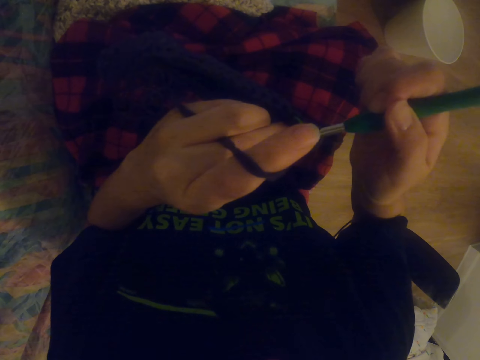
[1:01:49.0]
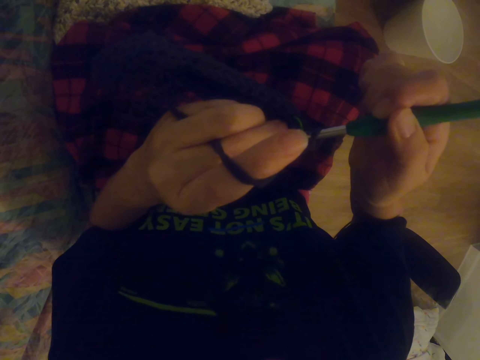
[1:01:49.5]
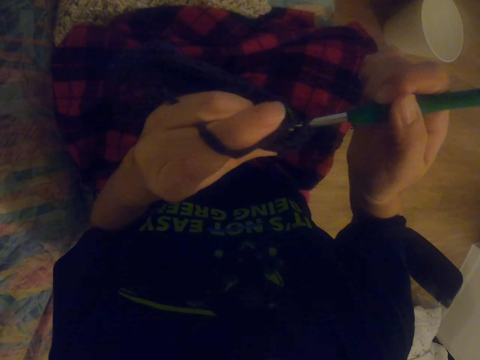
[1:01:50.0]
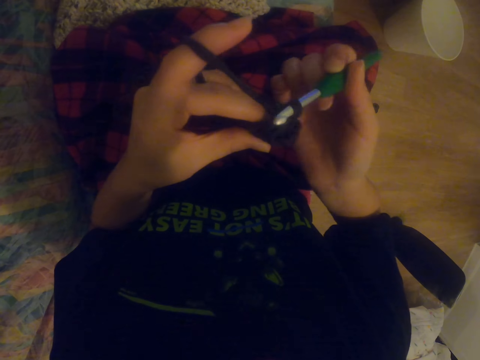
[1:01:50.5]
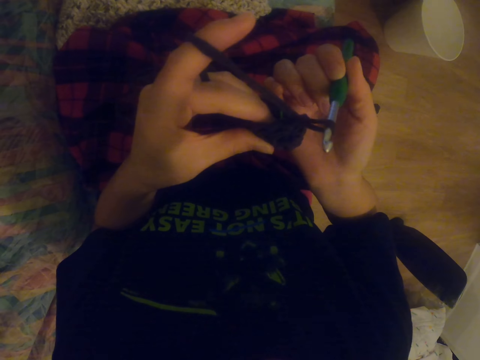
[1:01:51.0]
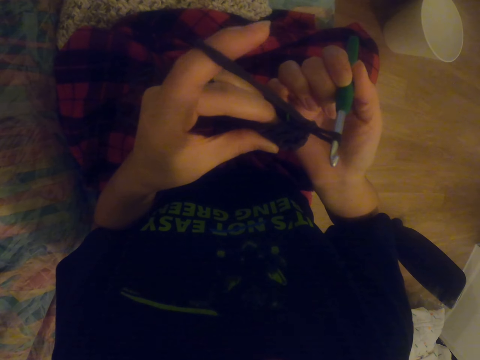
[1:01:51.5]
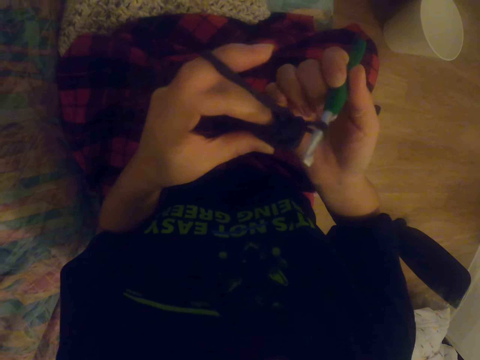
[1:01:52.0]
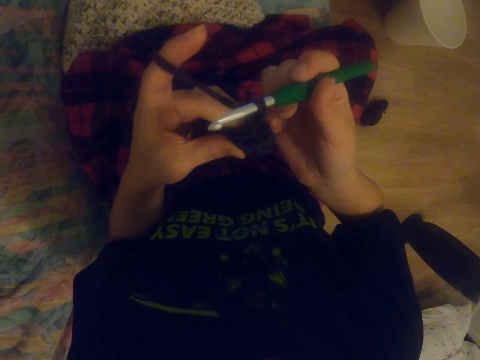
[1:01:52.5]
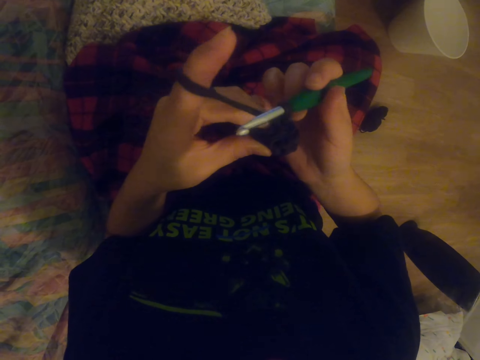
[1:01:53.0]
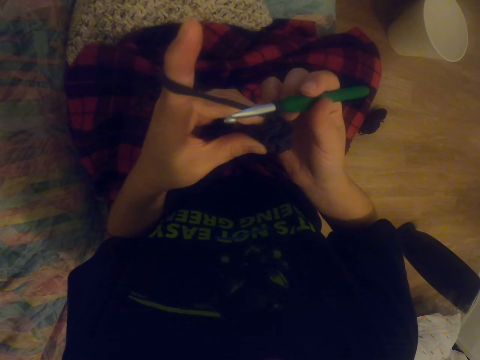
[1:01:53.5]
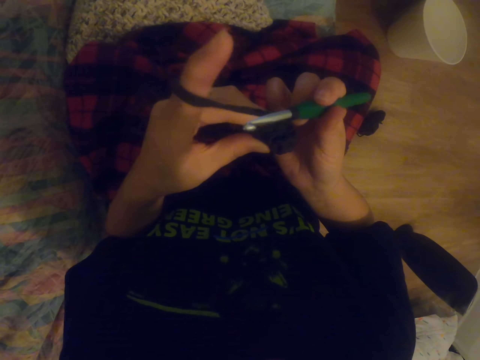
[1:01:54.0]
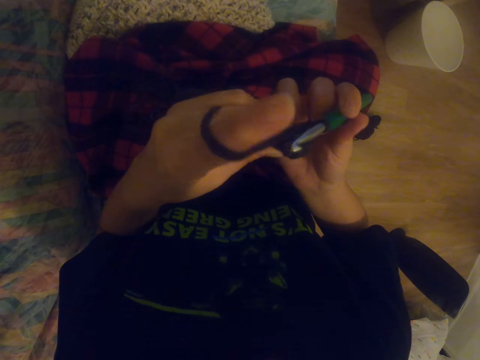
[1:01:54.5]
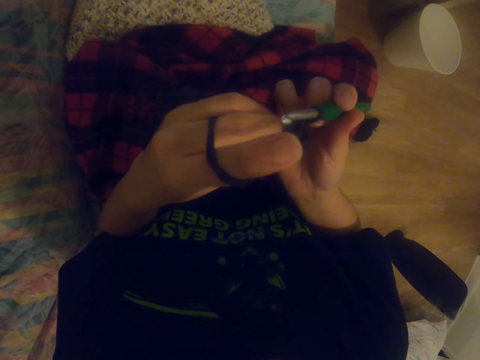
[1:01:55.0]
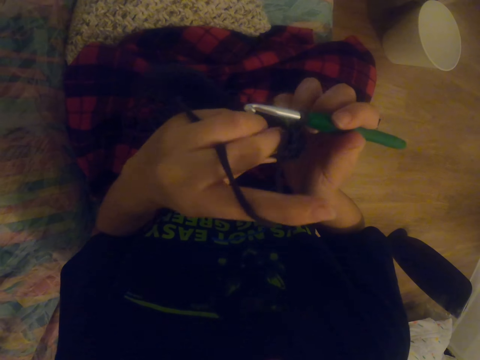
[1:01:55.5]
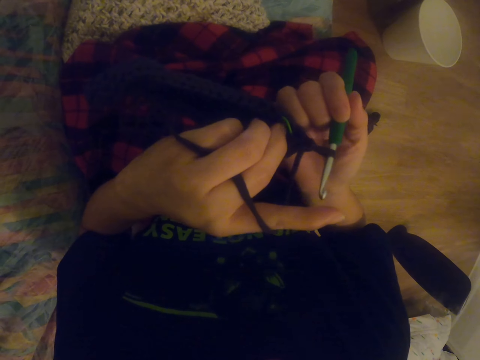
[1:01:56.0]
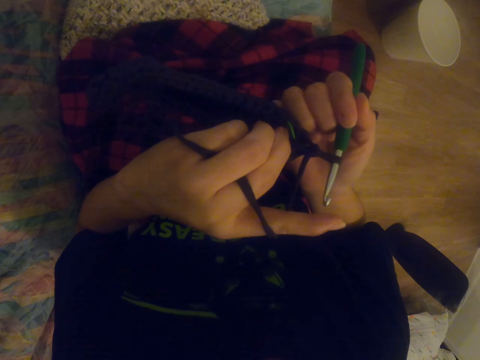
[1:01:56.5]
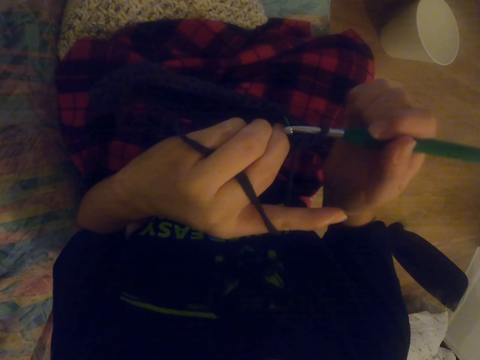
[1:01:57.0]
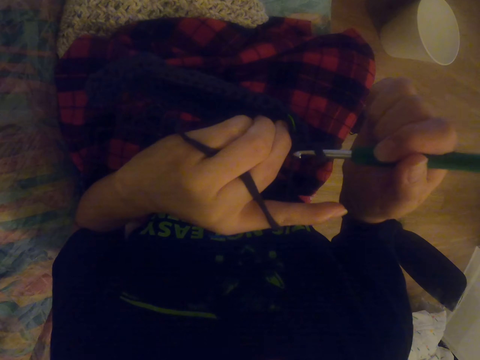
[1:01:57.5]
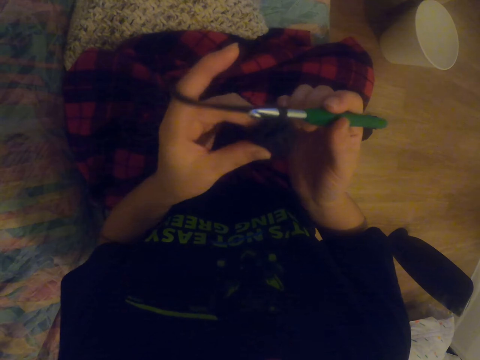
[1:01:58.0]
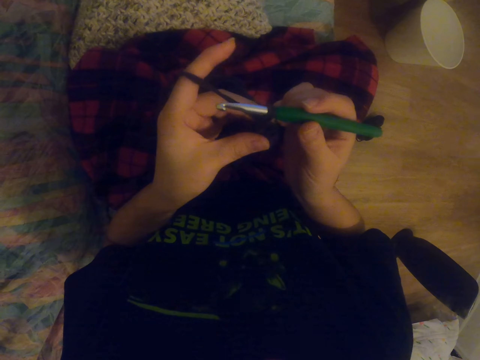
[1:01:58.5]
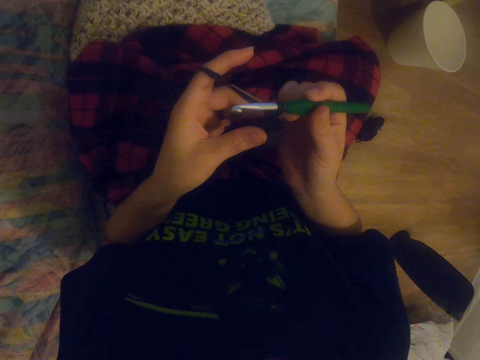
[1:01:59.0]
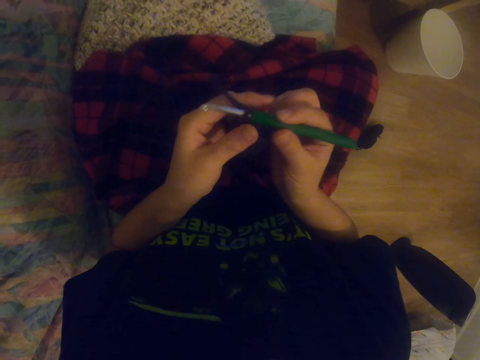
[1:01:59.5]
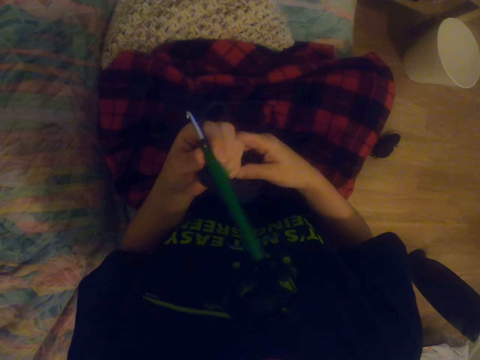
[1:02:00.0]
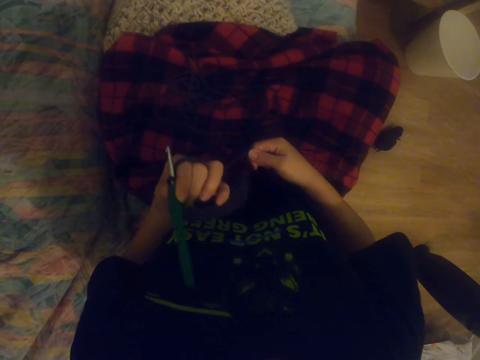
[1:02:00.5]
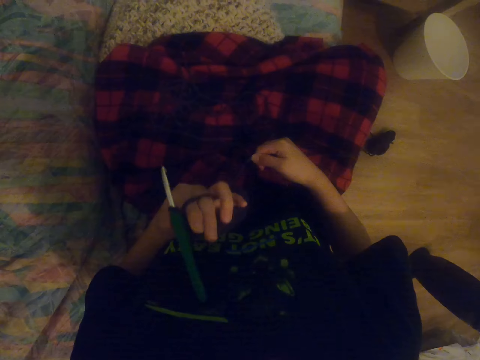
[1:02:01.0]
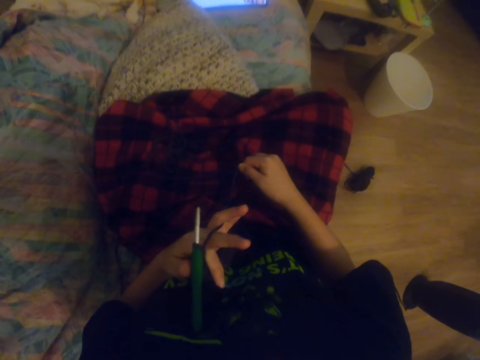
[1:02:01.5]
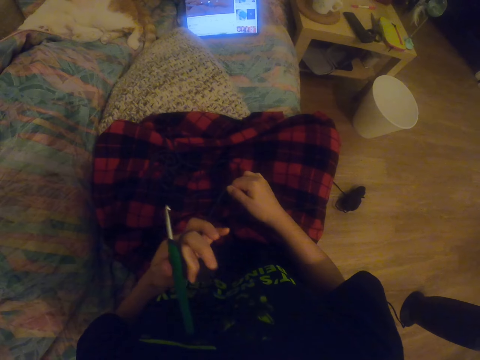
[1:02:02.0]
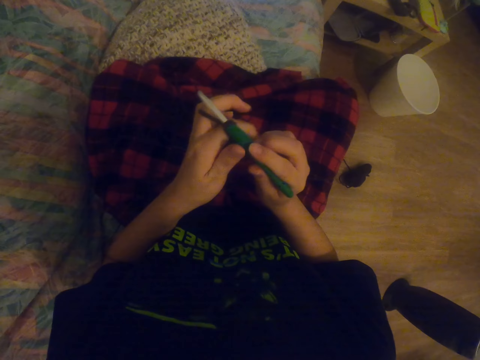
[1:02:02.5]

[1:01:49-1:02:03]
The camera wearer pulls the yarn thread. They put the threads between the fingers.

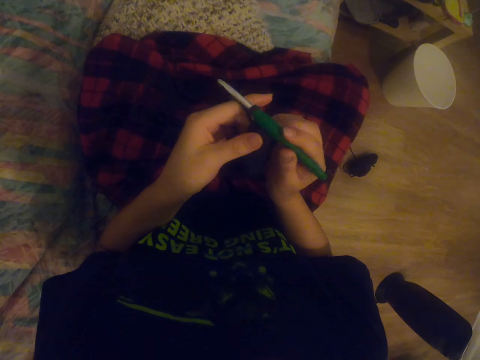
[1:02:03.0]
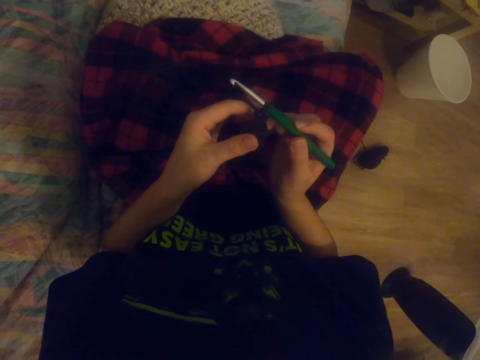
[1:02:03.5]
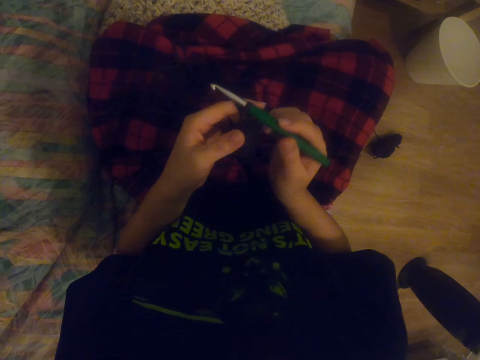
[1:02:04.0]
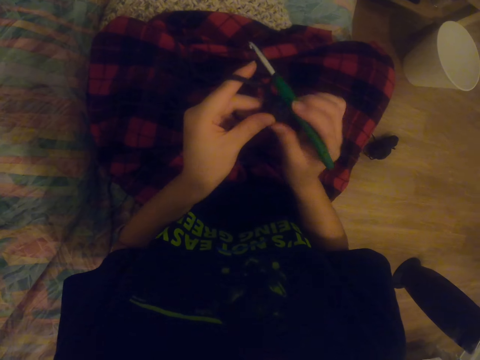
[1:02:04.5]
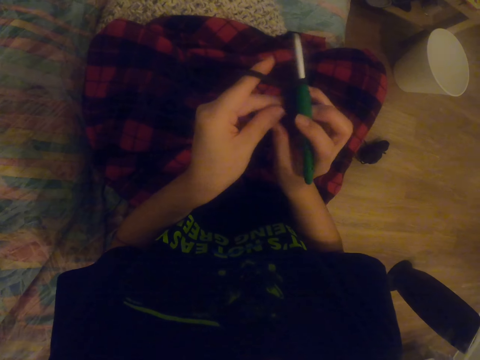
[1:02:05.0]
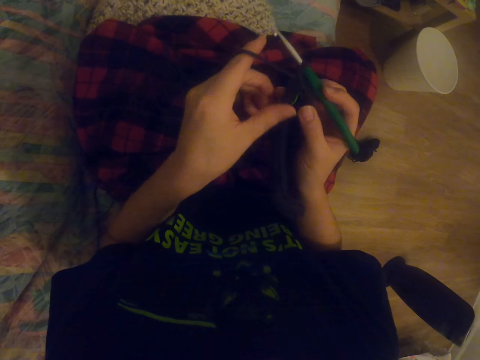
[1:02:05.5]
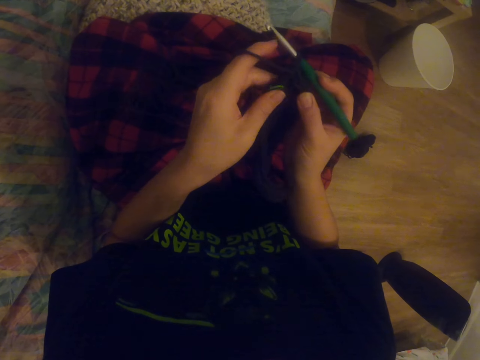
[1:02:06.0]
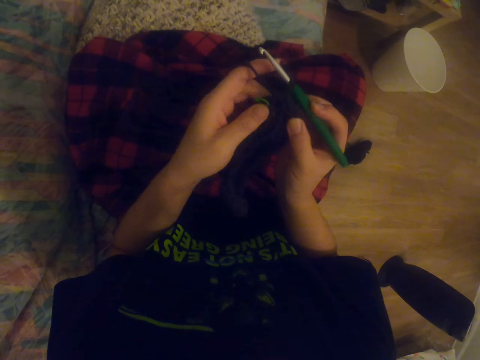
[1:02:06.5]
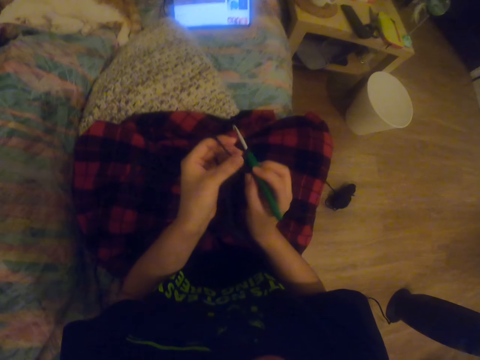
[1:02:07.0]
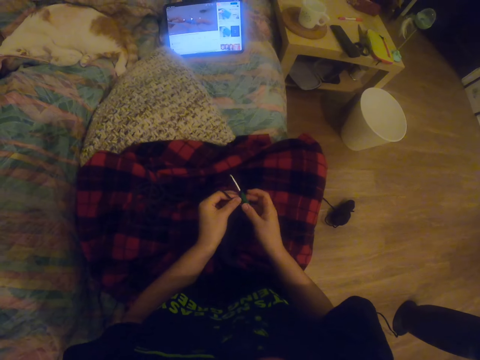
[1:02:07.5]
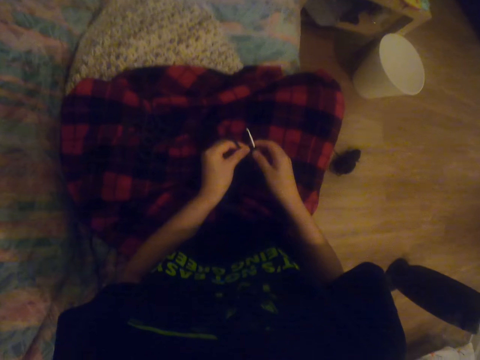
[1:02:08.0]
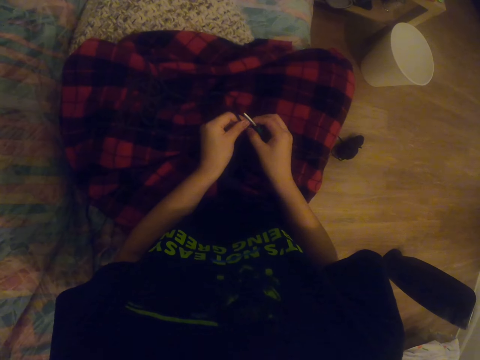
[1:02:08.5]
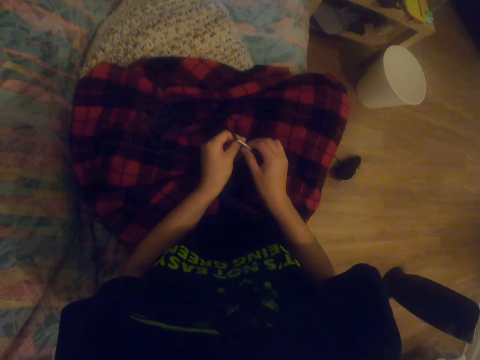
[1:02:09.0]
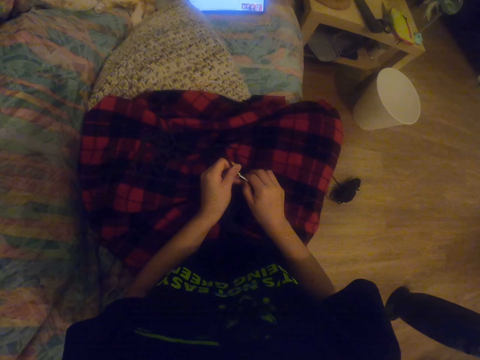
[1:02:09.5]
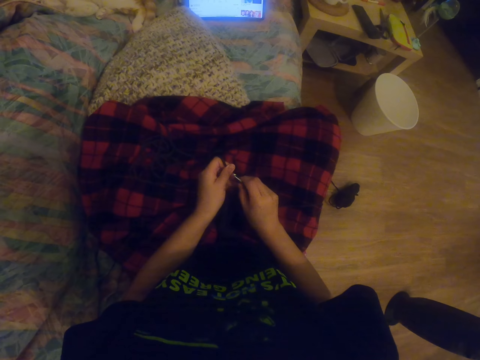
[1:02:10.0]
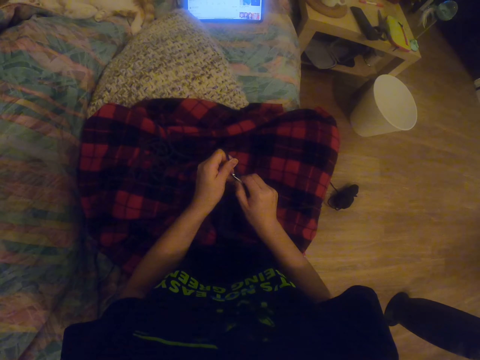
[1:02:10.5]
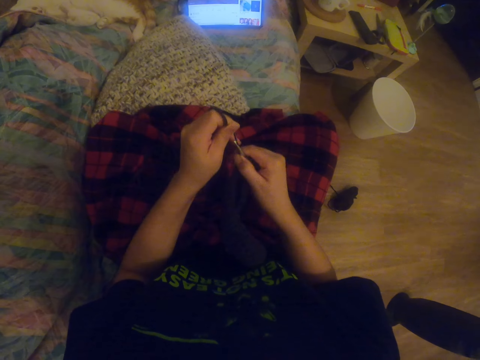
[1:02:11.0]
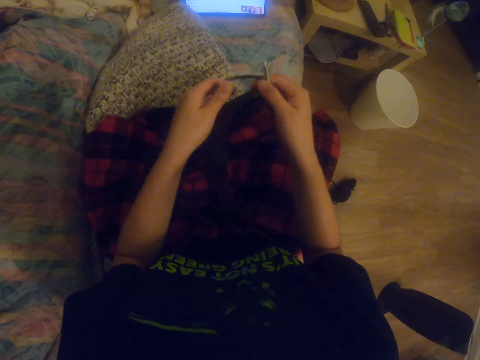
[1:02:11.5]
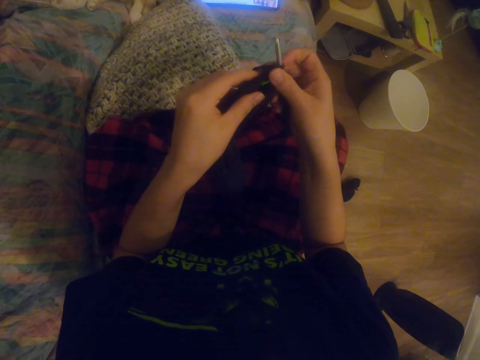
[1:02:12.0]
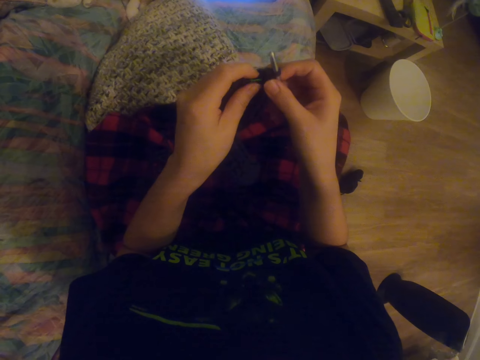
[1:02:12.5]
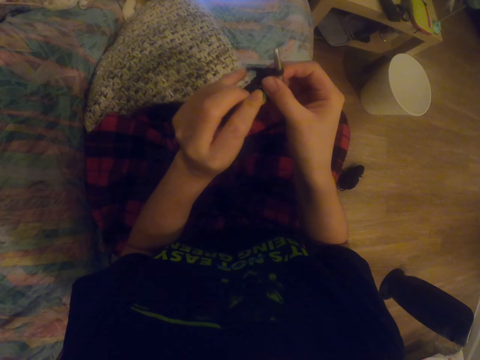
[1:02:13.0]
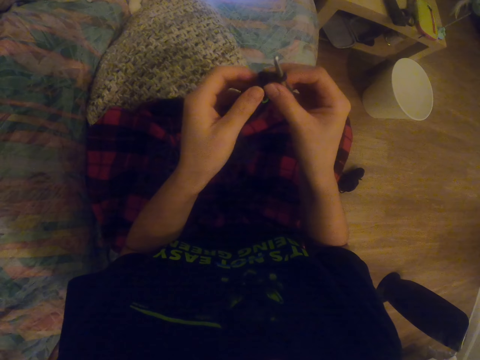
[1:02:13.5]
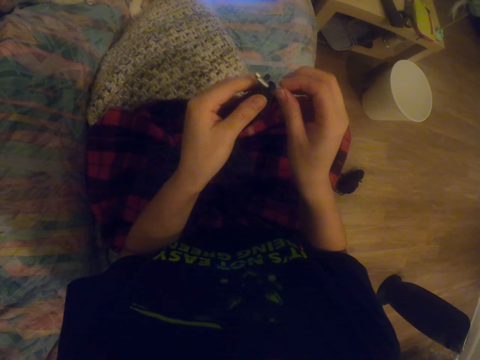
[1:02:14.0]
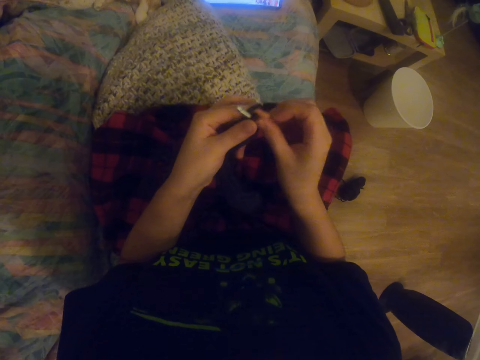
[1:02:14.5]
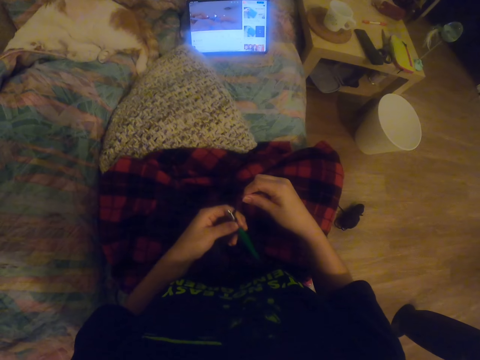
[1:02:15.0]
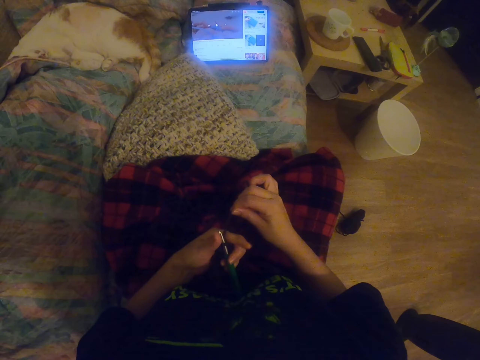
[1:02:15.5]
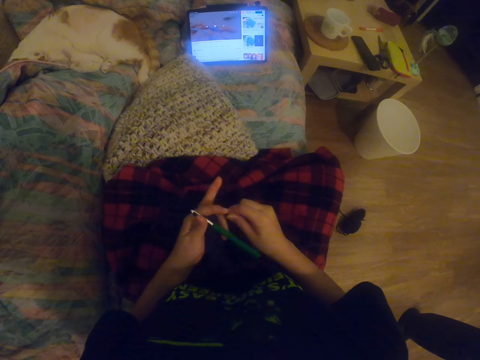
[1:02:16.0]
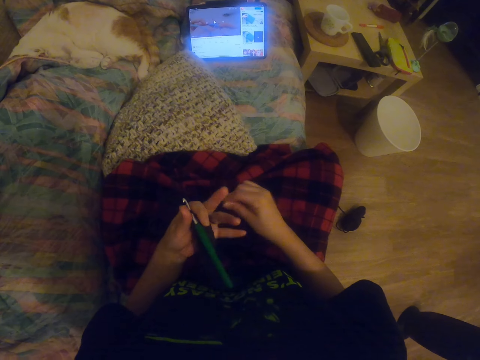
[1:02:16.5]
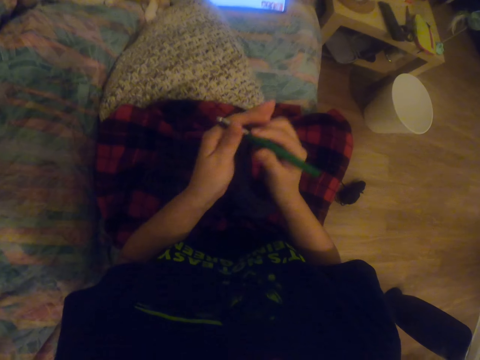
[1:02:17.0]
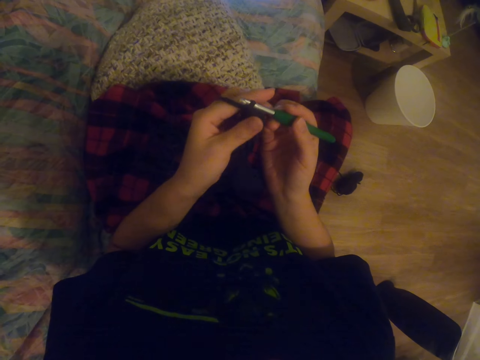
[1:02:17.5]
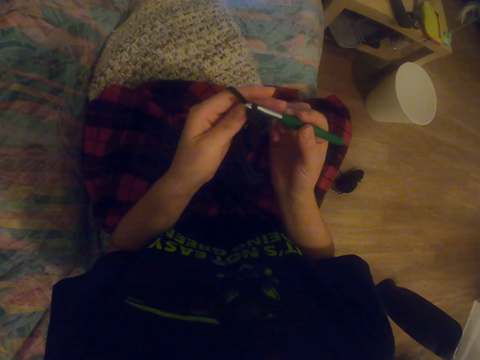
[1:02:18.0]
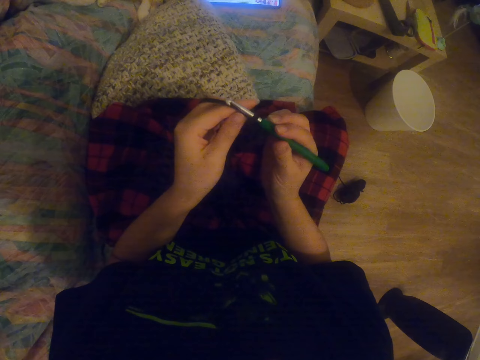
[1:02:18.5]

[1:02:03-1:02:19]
The camera wearer crochets a garment. He checks something on the garment. He looks at the tablet. He aligns the garment. He holds the crochet with the right hand. He moves something on the garment. He rolls the yarn thread on his fingers. He puts the threads between the fingers. He knits the sock with the crochet. He aligns the garment.
